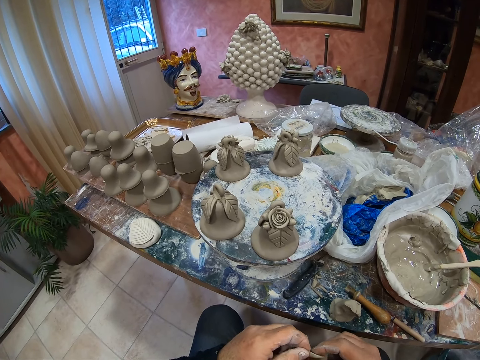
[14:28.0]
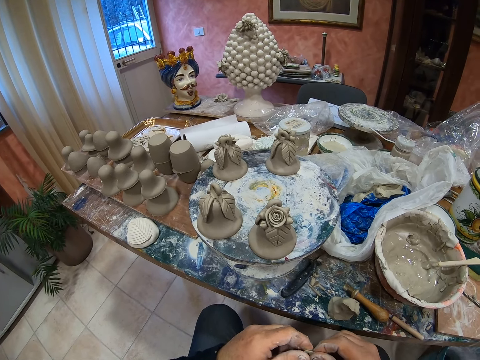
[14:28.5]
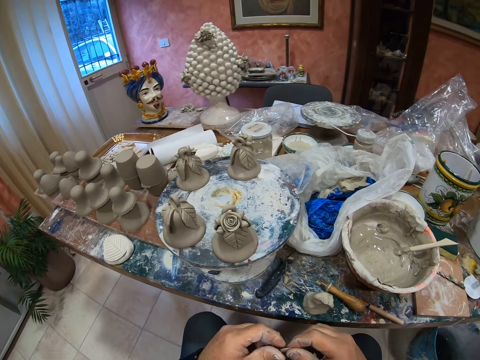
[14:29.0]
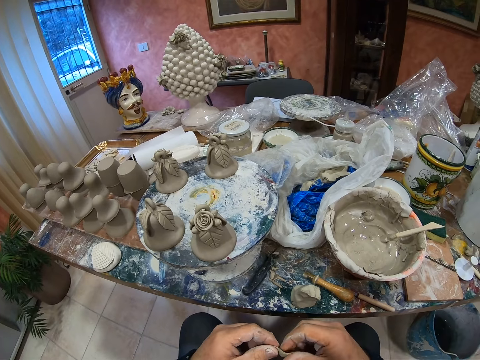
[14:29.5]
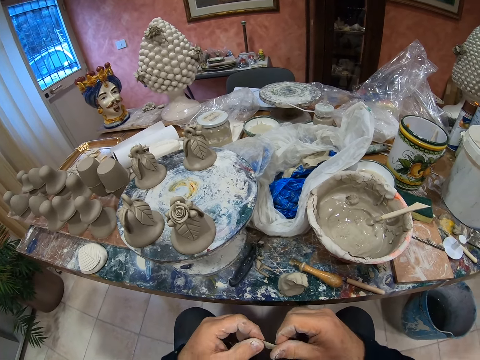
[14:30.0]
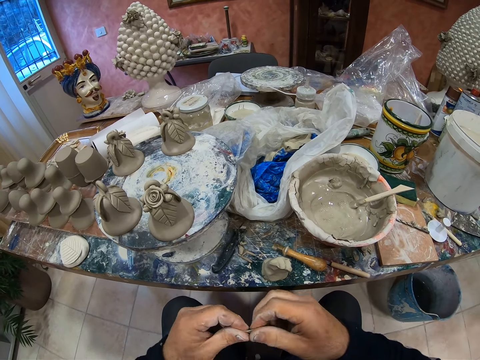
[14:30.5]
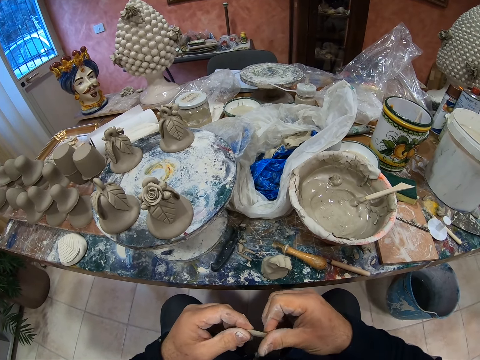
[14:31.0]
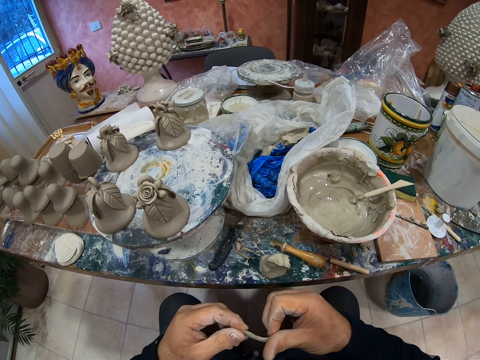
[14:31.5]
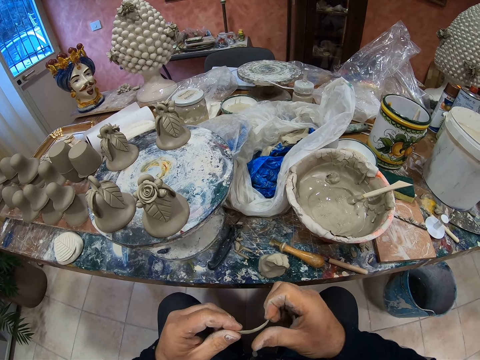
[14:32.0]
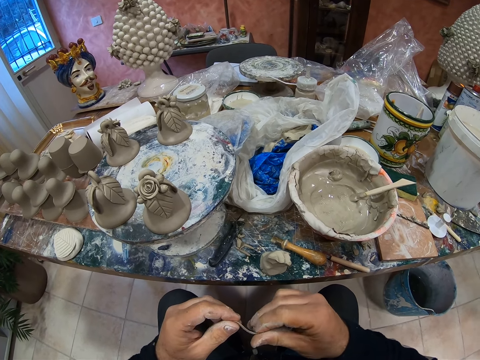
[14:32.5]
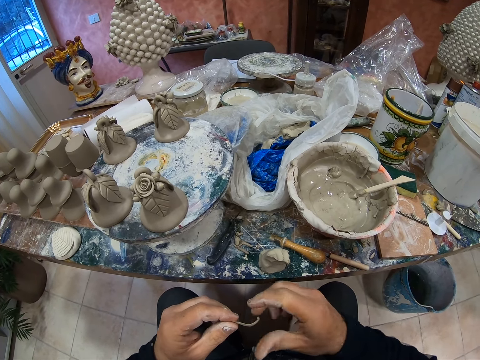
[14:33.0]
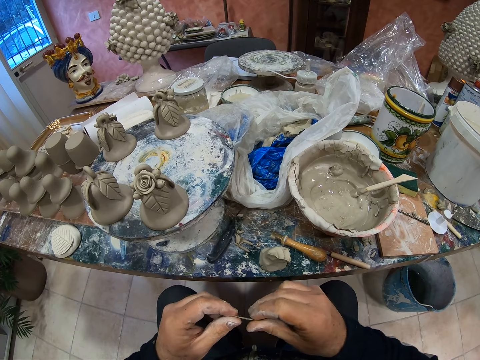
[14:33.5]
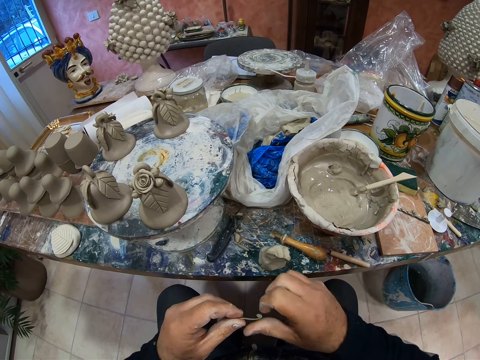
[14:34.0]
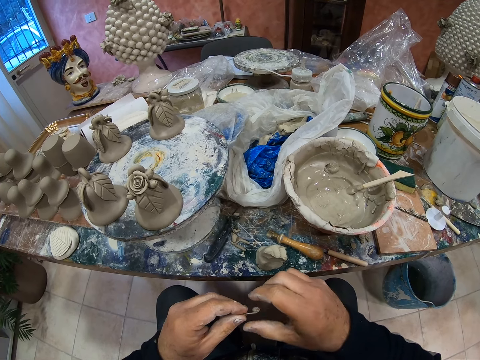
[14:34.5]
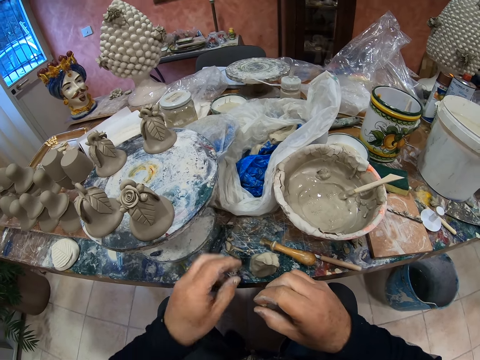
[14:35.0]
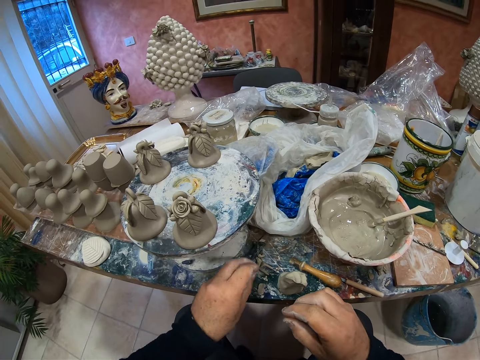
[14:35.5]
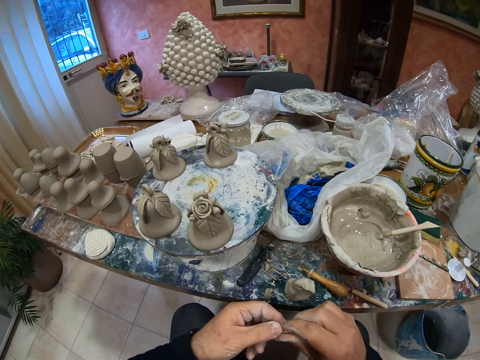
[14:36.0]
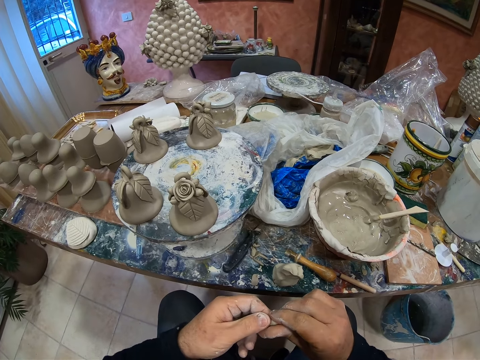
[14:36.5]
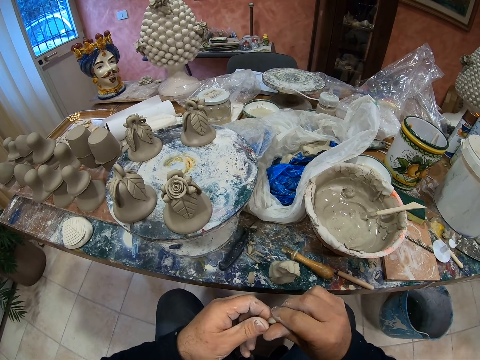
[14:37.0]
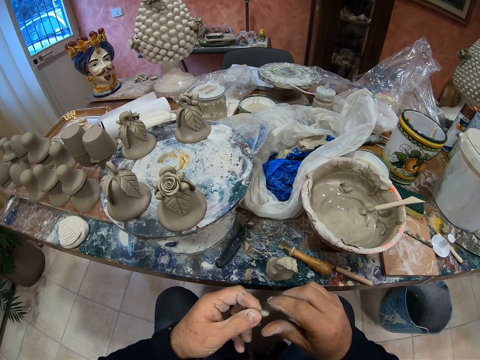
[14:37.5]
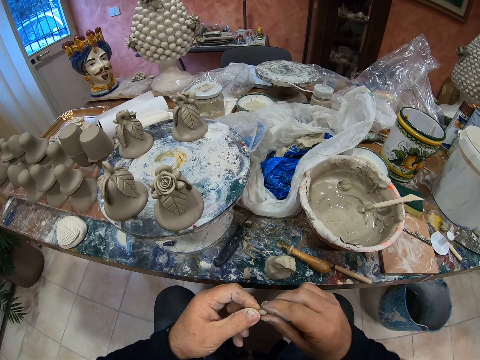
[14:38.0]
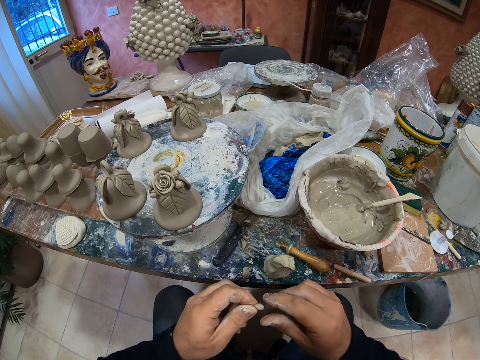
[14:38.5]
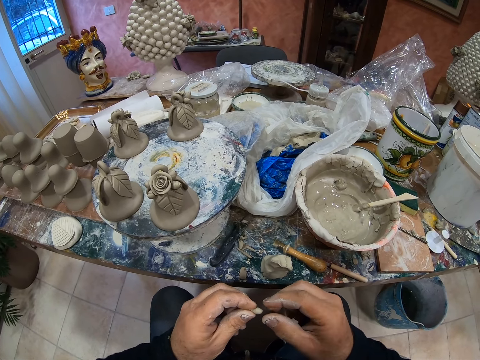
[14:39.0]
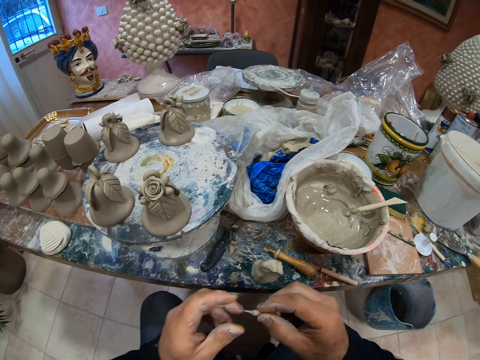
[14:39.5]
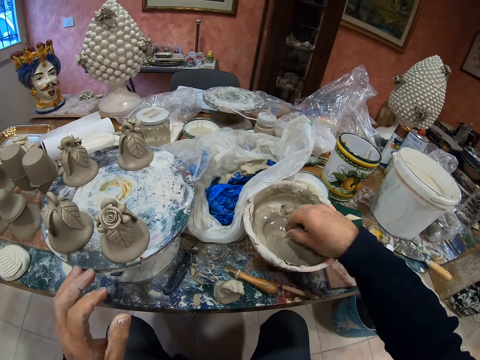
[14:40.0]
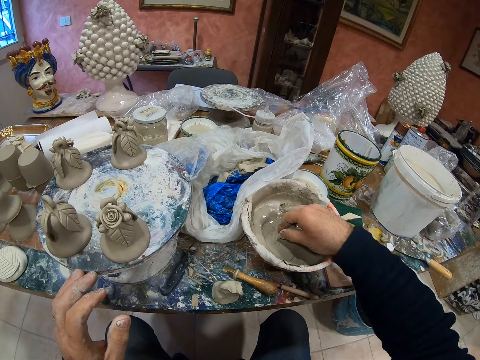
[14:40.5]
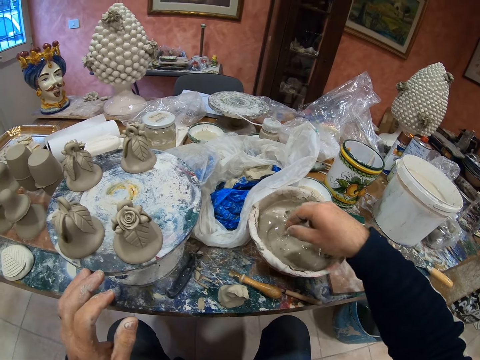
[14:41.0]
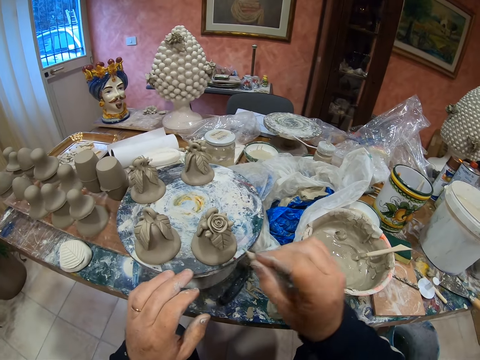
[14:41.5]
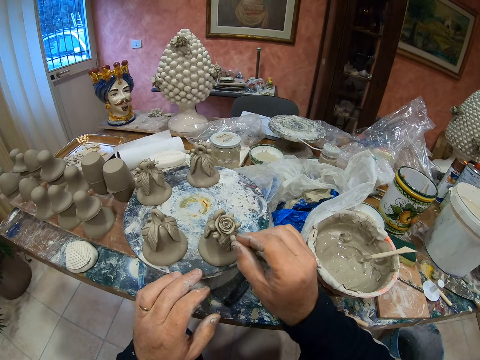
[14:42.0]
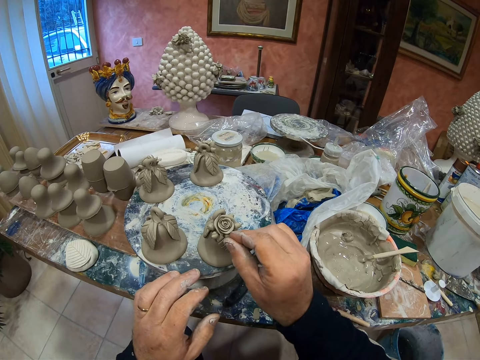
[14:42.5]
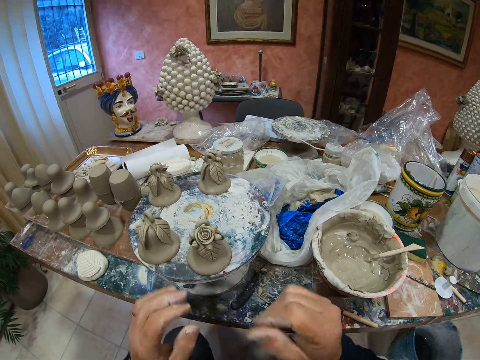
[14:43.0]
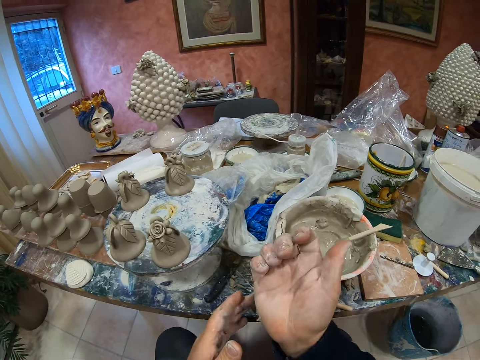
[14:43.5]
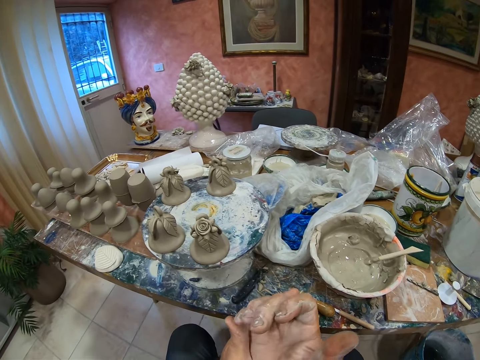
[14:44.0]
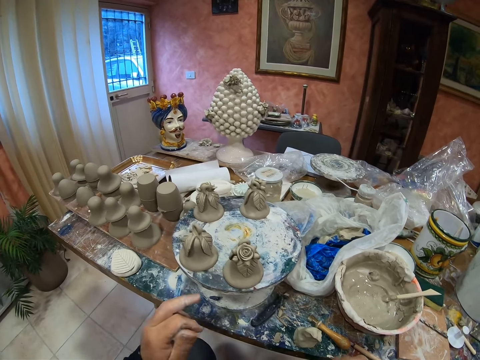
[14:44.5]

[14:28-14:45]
The camera wearer dips the paste in the cement mixer. They fix the paste in the statue.

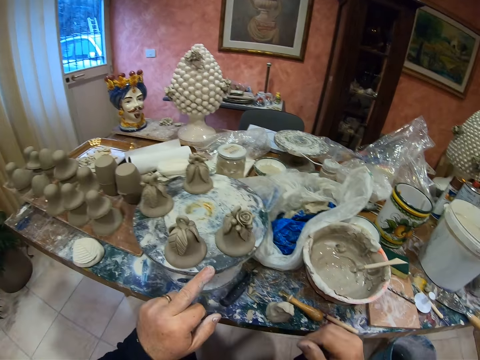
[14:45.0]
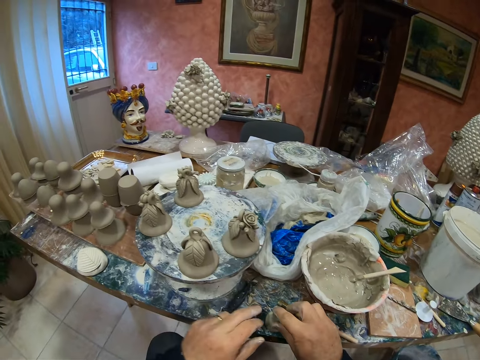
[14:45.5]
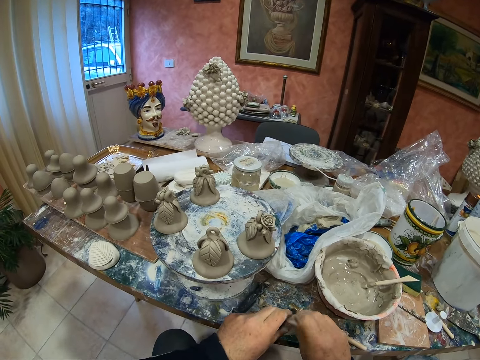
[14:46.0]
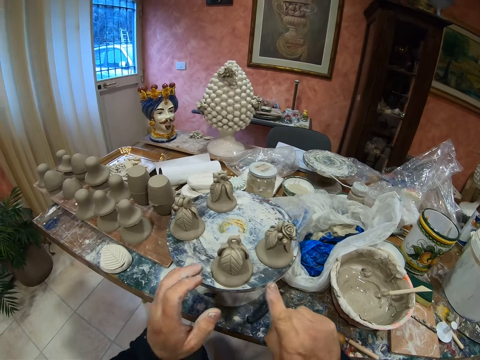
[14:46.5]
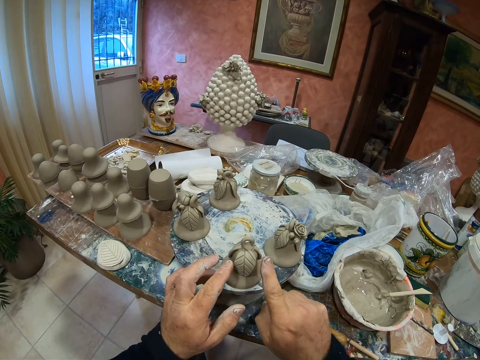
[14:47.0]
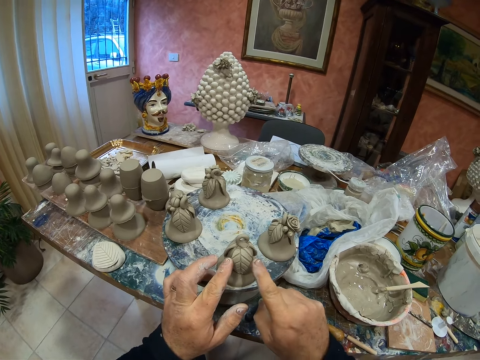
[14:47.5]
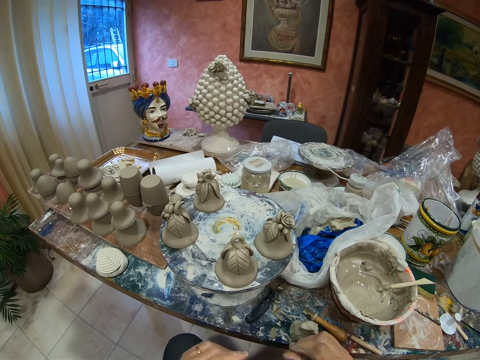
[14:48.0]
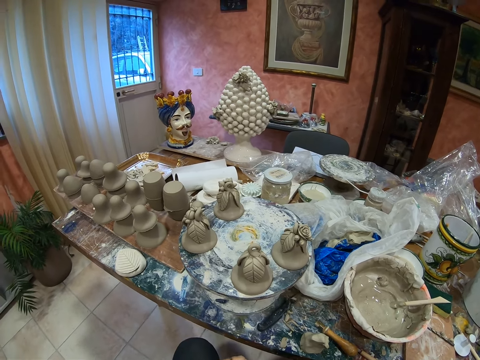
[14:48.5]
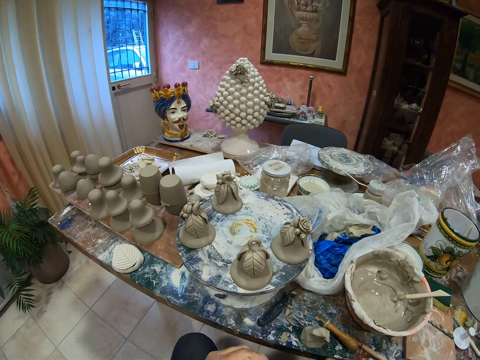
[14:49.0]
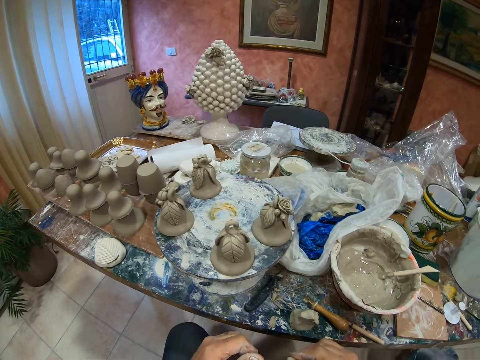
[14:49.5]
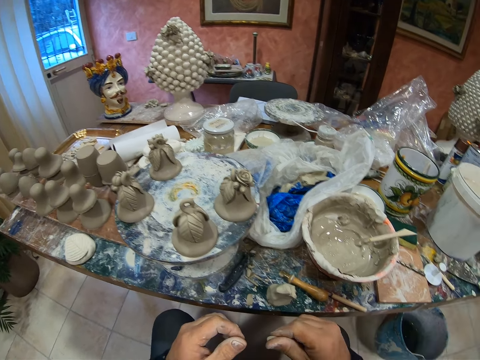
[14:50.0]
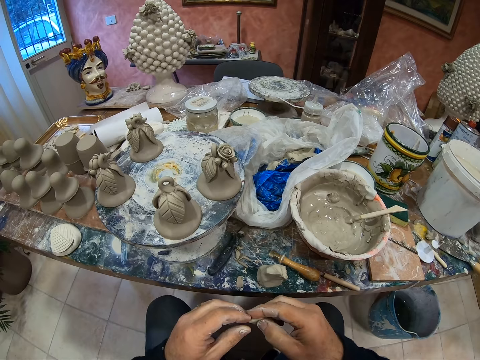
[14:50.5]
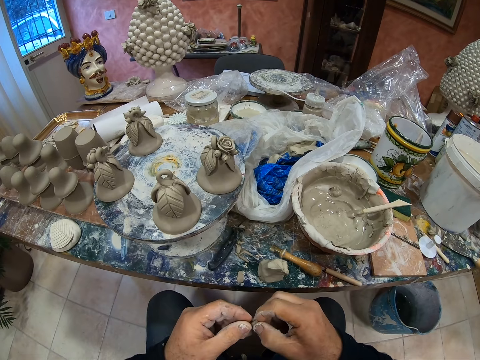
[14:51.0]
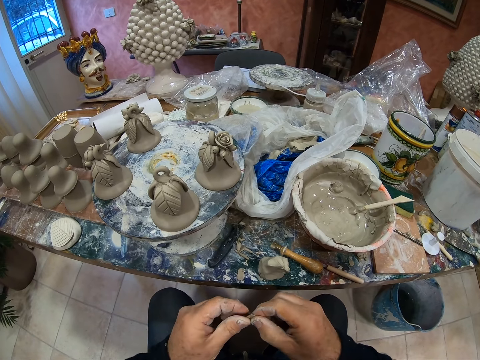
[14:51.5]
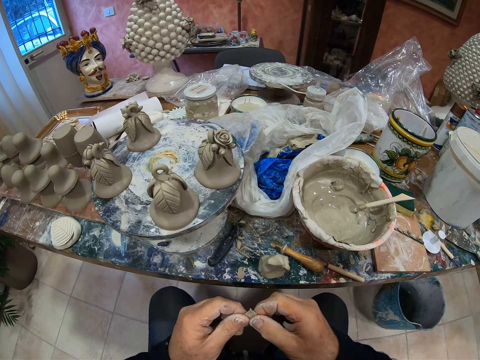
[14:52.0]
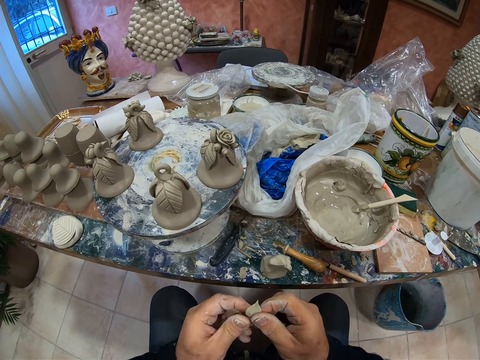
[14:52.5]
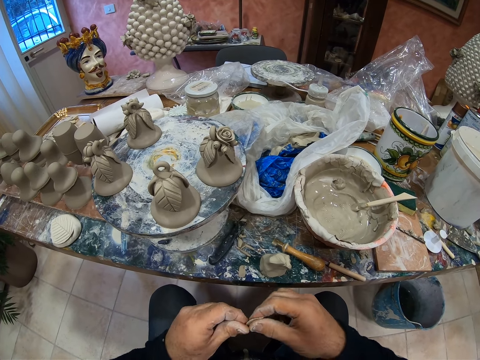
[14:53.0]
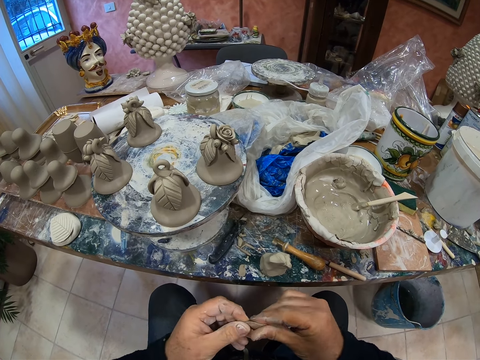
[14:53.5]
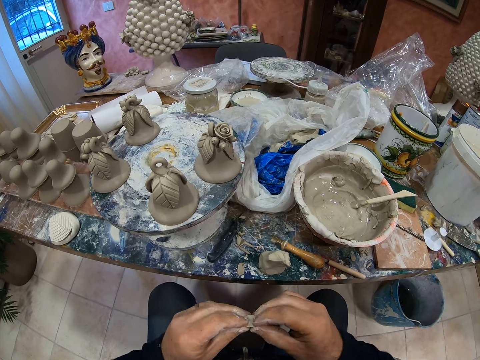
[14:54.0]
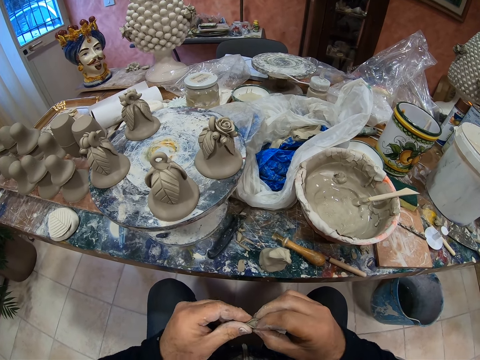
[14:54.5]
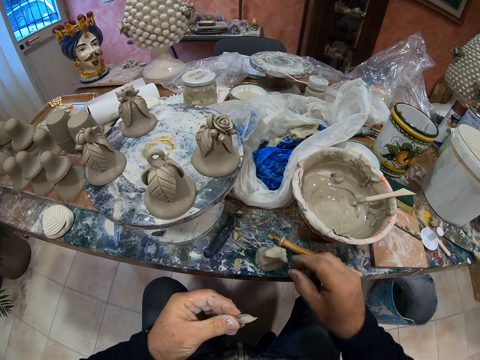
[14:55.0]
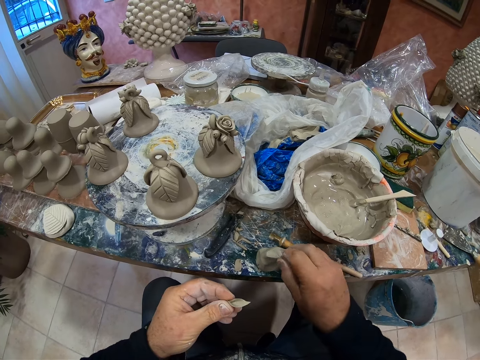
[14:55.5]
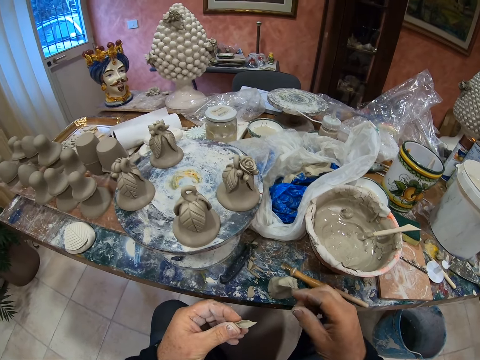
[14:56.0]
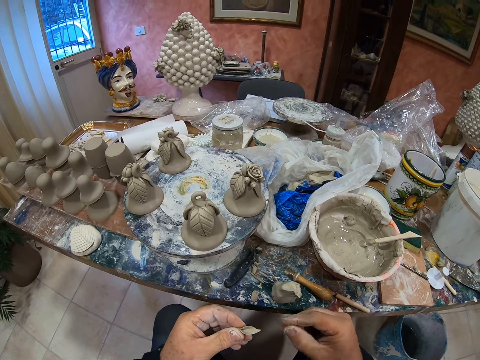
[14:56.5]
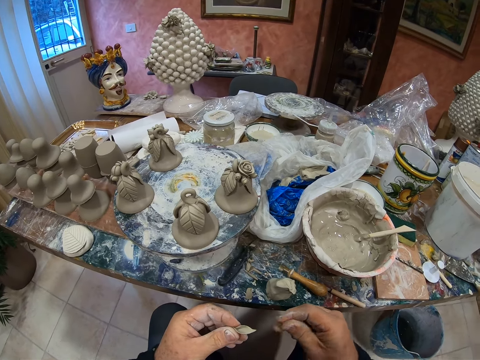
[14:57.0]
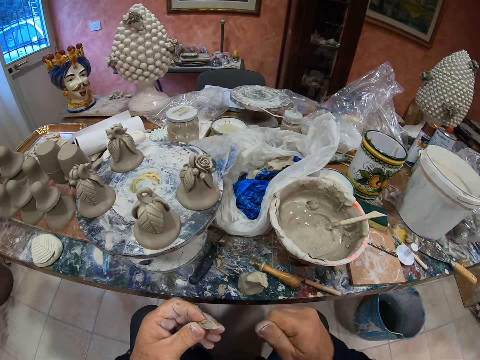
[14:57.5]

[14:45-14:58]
The camera wearer takes the paste. He molds the paste with his hands.
